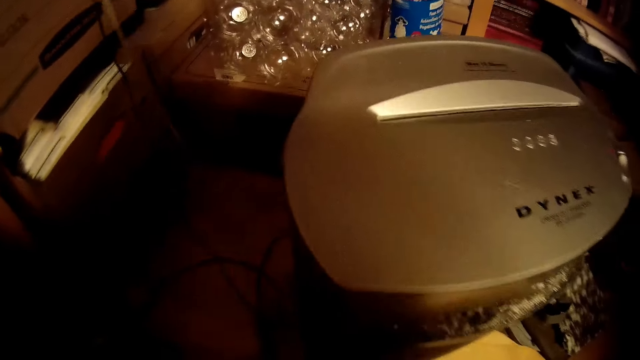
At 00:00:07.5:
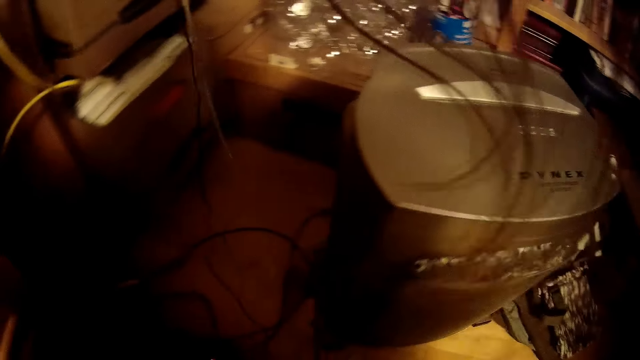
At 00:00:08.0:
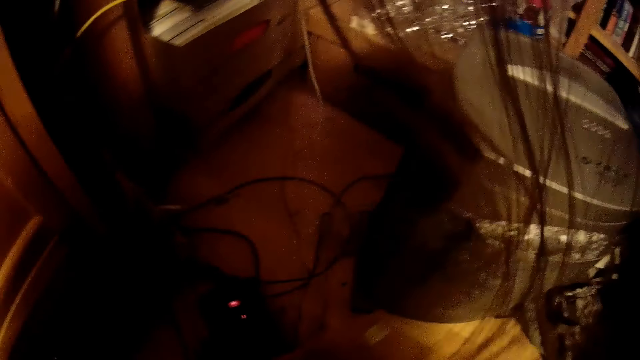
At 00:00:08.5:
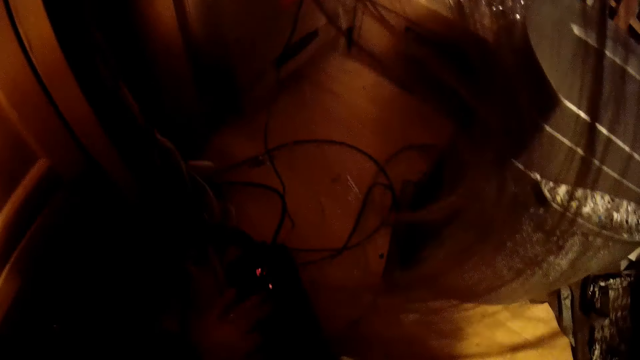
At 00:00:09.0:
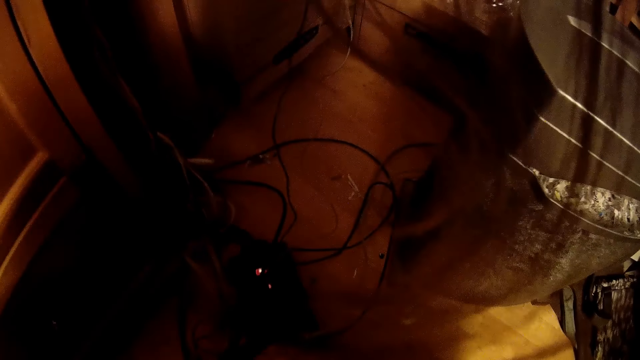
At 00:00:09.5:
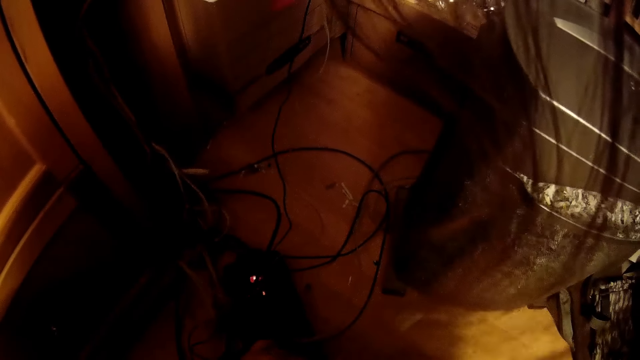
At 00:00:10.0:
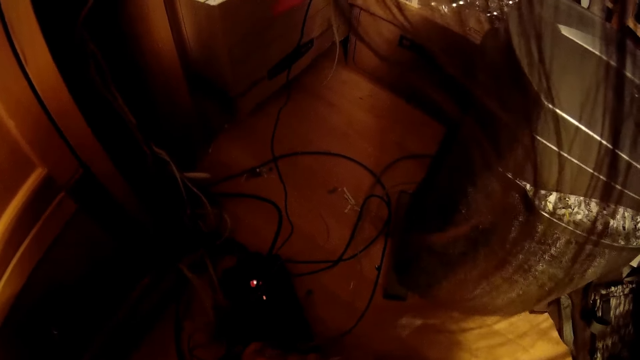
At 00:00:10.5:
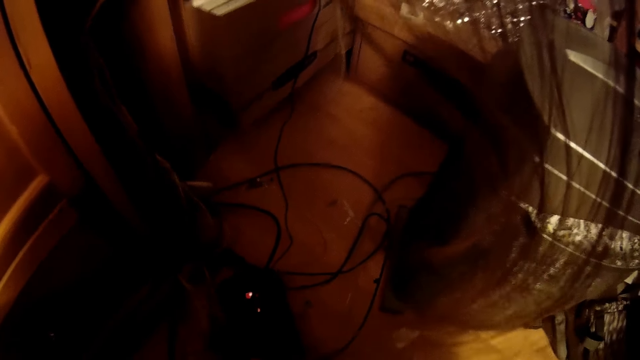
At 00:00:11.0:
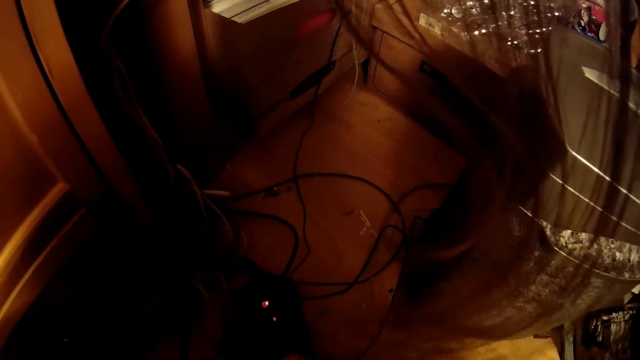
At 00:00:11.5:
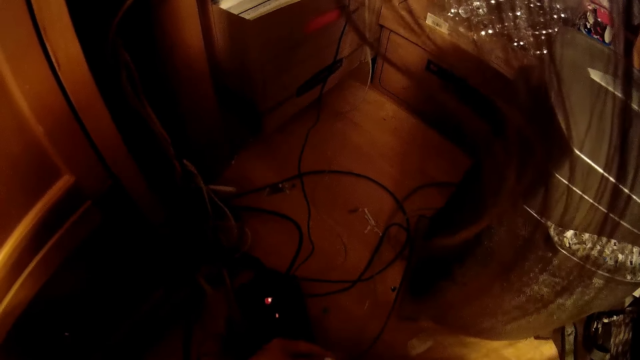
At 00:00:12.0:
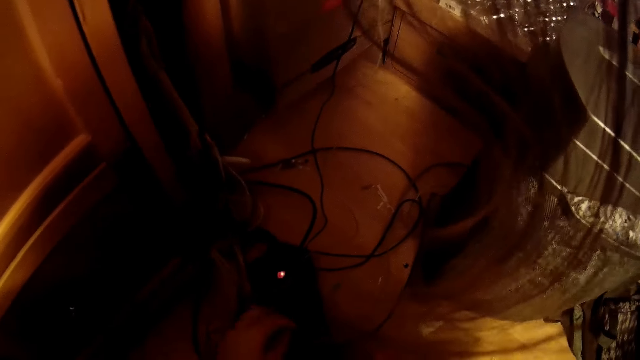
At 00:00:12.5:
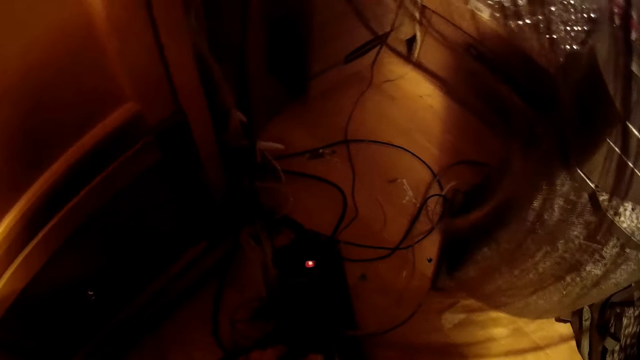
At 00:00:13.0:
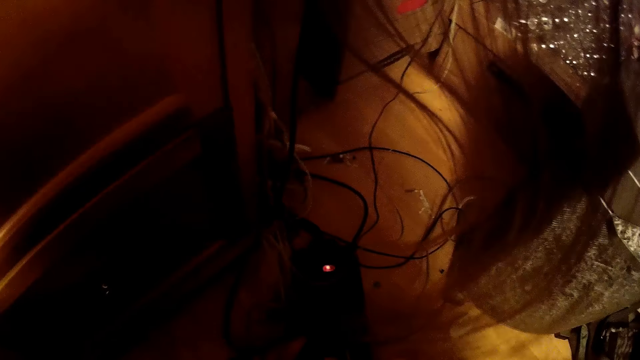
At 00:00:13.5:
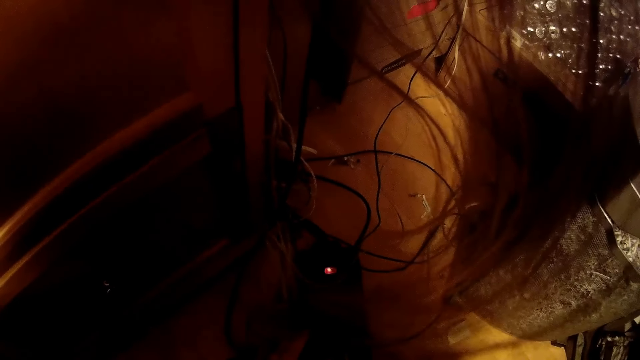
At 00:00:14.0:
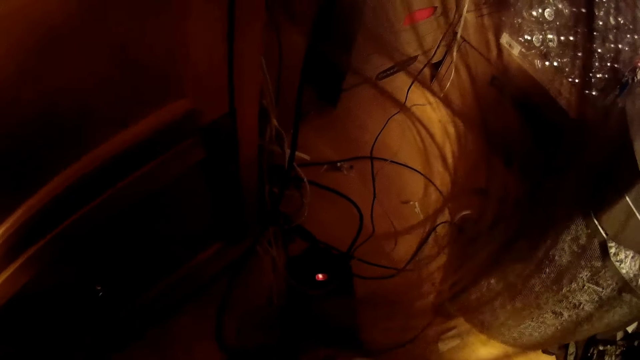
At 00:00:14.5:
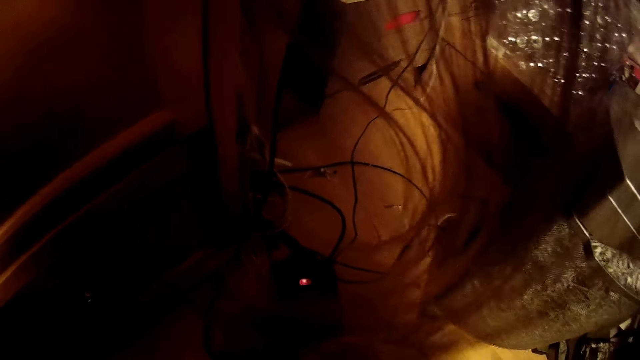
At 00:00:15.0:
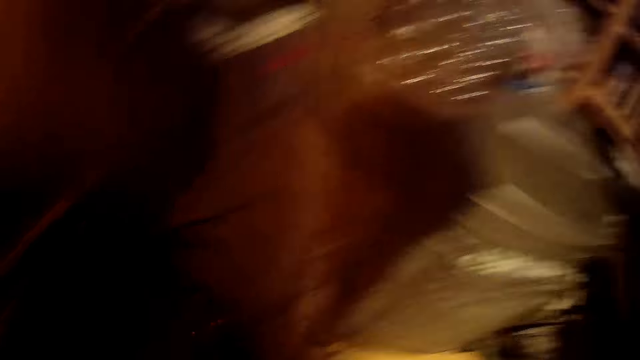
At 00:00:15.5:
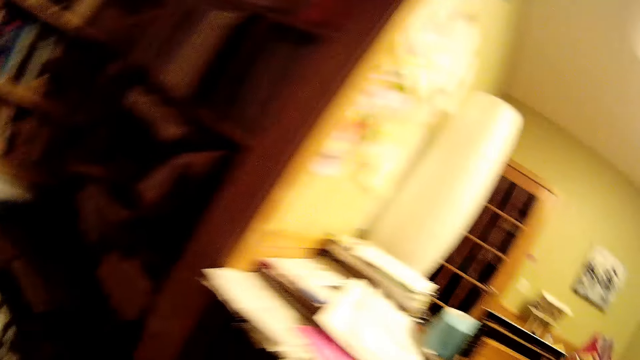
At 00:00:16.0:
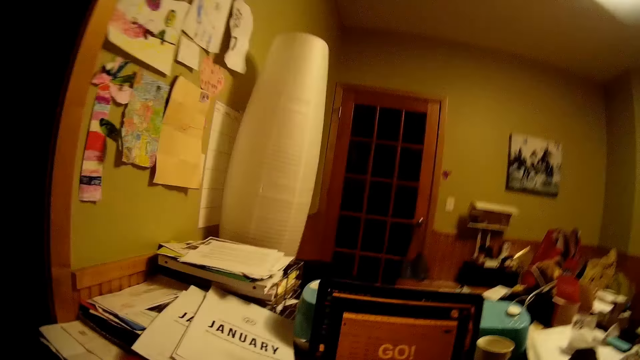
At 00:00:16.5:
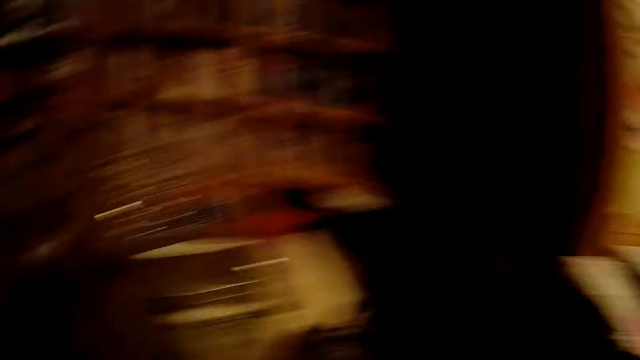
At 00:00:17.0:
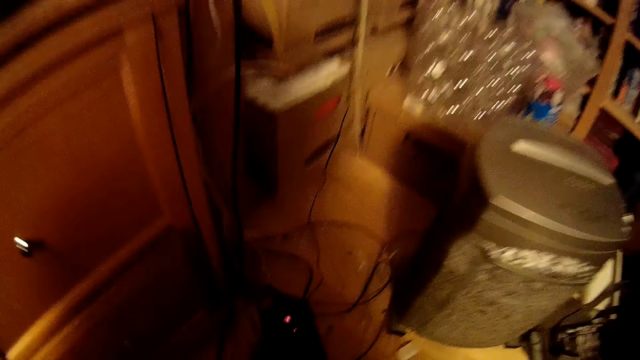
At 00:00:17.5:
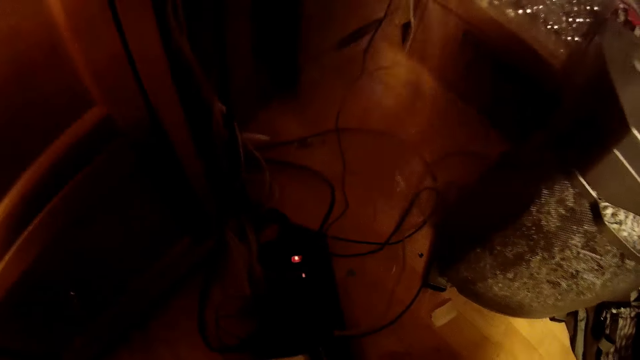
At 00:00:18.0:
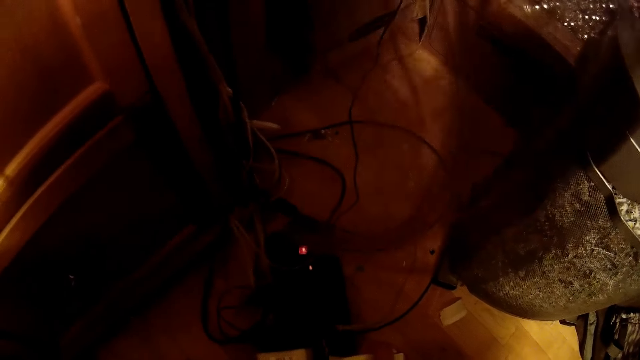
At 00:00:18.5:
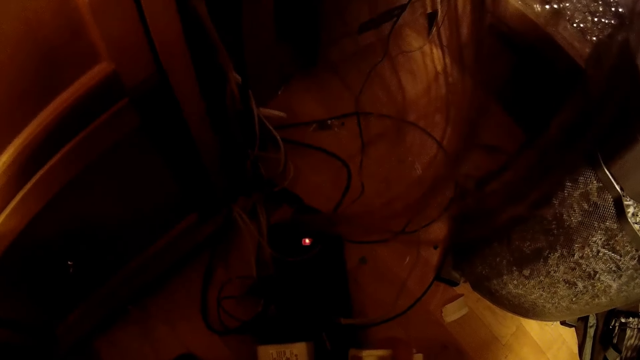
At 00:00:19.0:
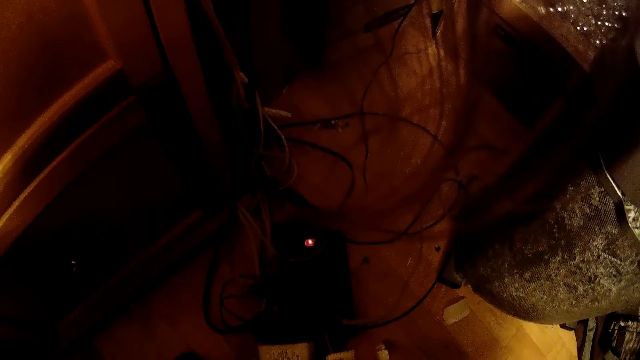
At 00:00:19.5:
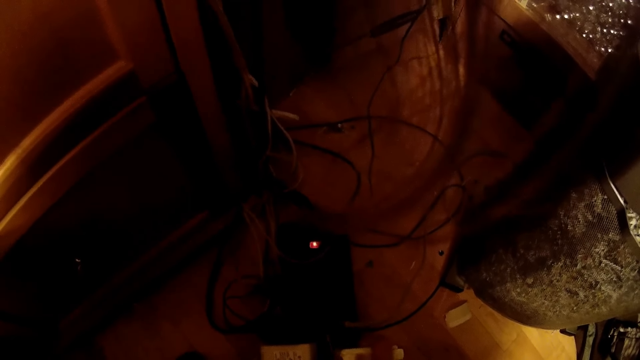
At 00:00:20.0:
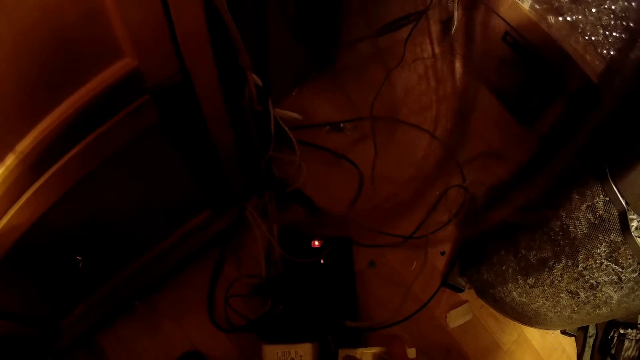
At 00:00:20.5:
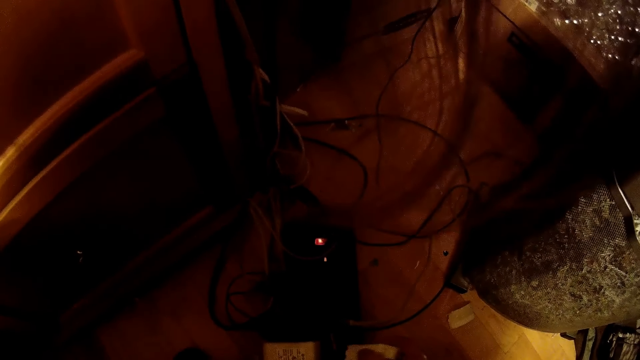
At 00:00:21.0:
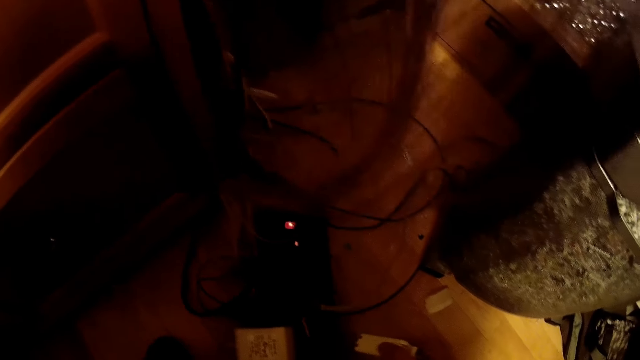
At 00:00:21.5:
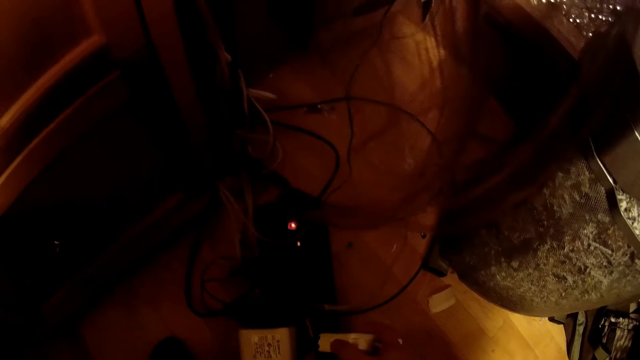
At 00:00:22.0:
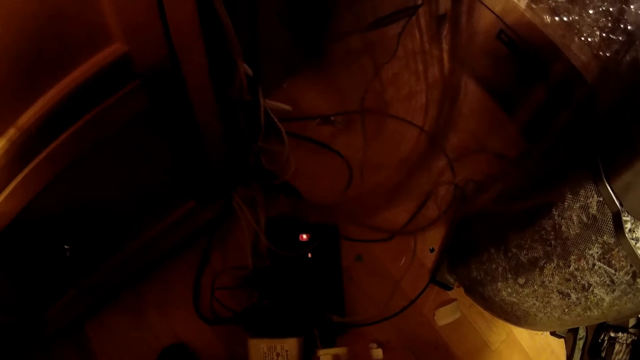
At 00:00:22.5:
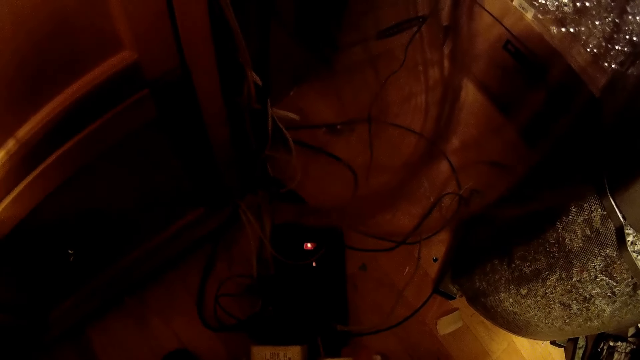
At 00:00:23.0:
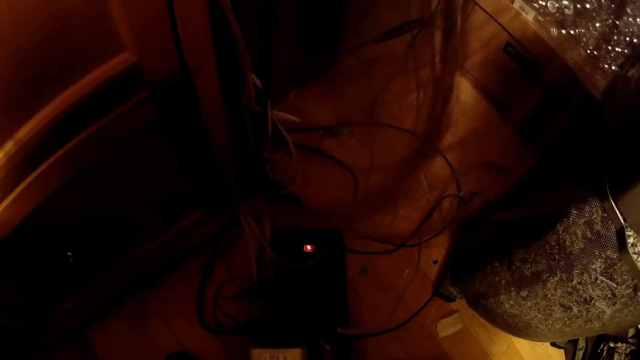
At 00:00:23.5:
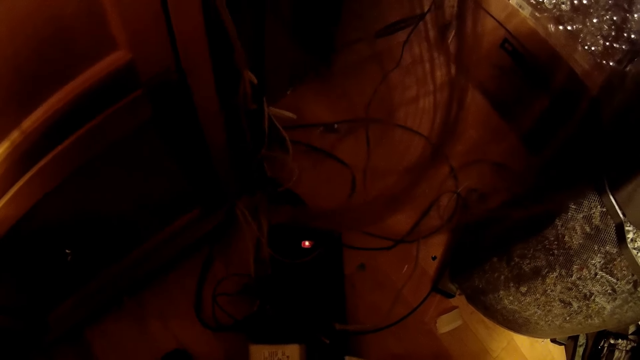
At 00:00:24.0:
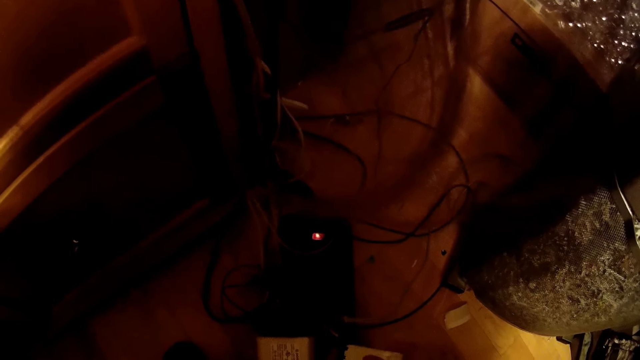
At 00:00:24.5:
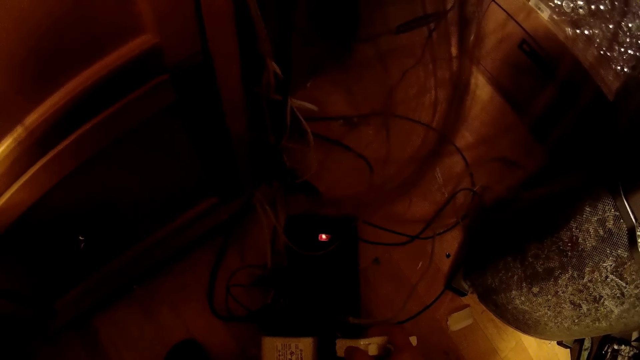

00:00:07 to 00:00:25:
The camera wearer operates the uninterruptible power supply. They turn around the room. They operate the uninterruptible power supply.

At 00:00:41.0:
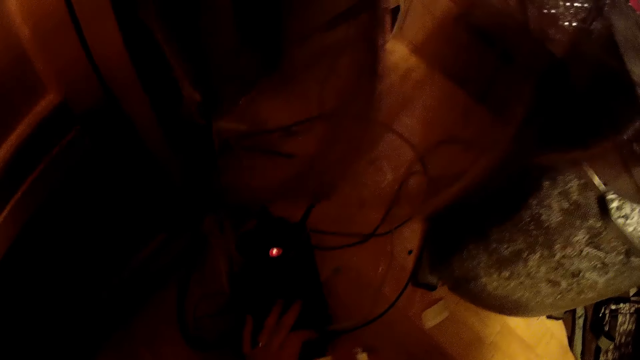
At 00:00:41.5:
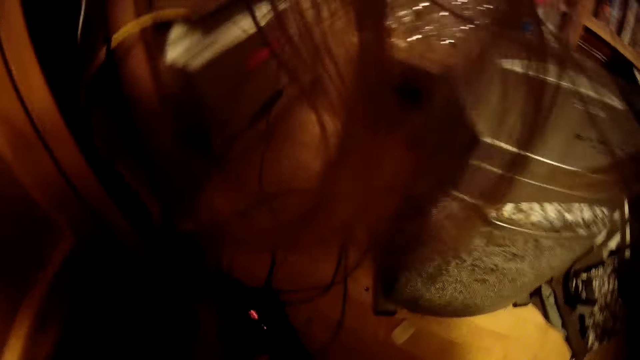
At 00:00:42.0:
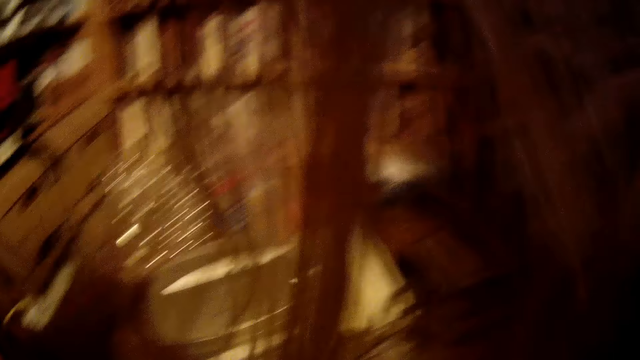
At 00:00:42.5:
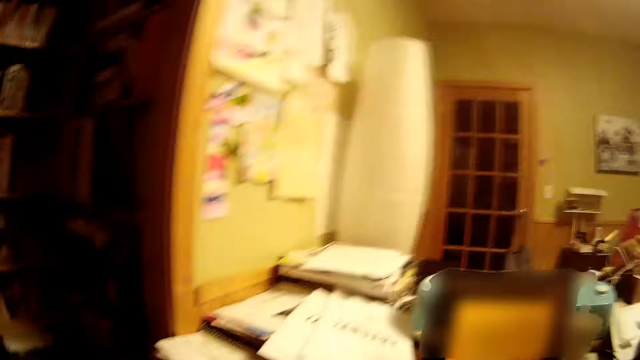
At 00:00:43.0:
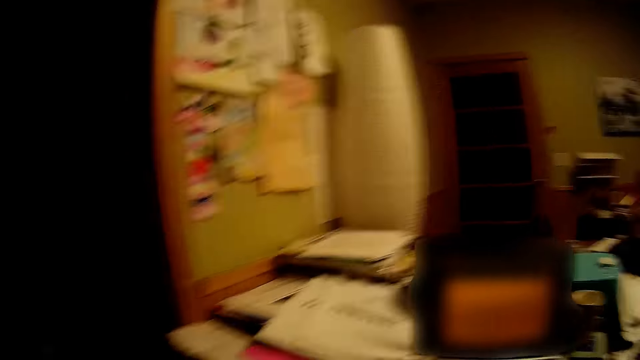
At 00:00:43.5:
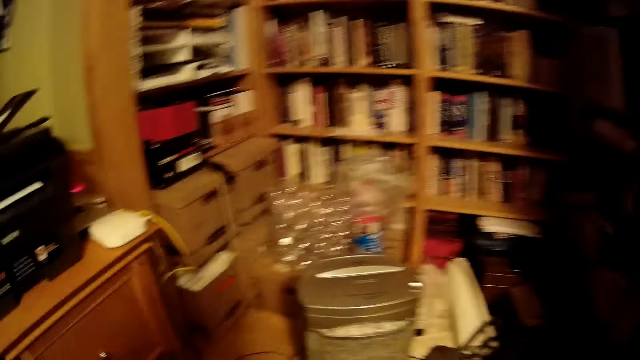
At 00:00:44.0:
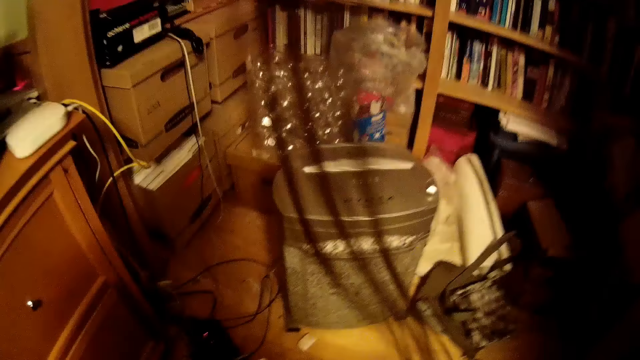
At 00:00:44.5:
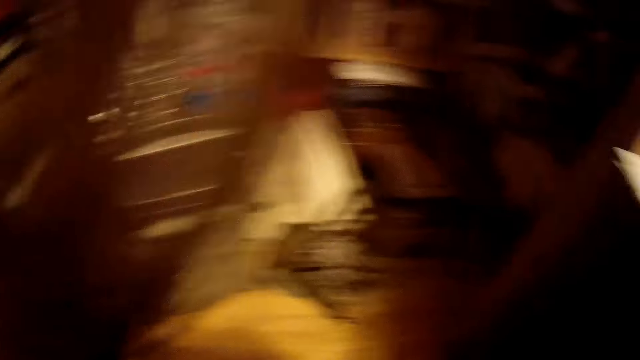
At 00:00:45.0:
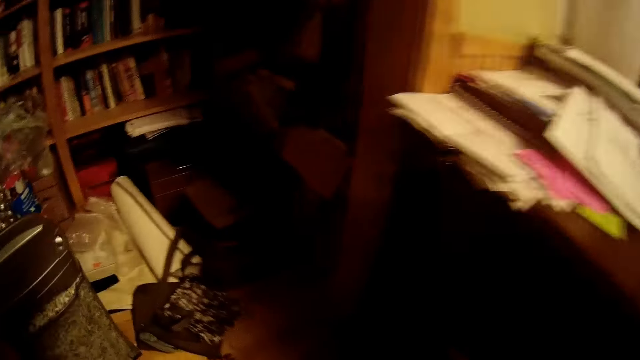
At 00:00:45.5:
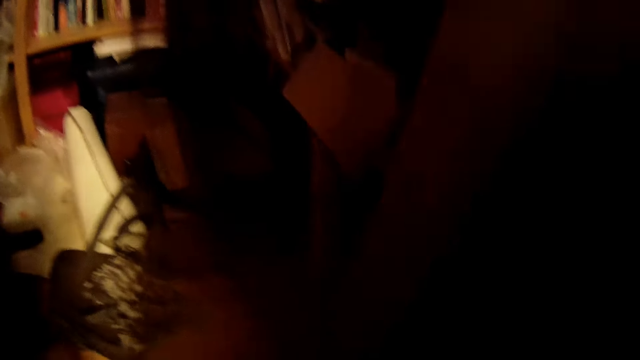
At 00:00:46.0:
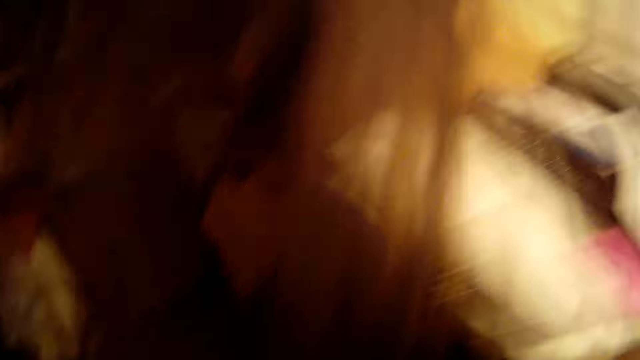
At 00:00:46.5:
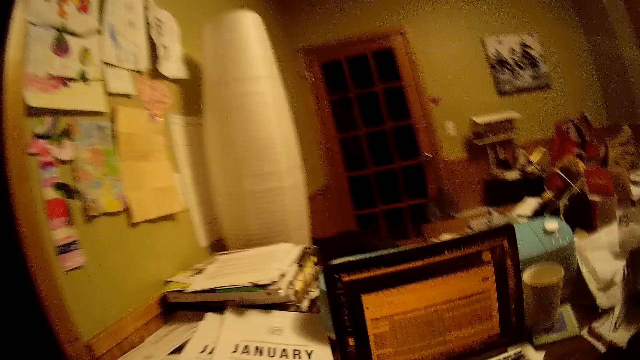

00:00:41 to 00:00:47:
The camera wearer turns around the room.
